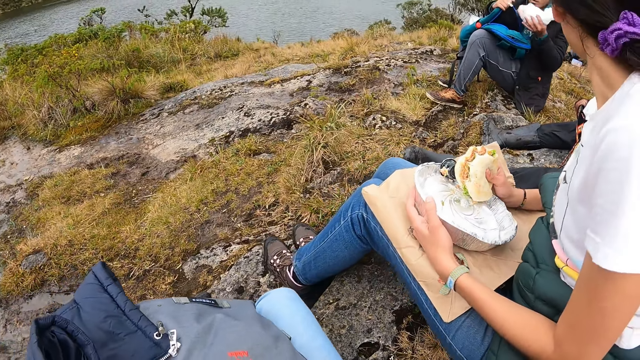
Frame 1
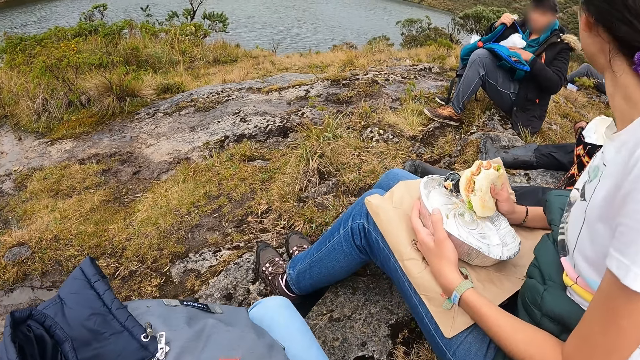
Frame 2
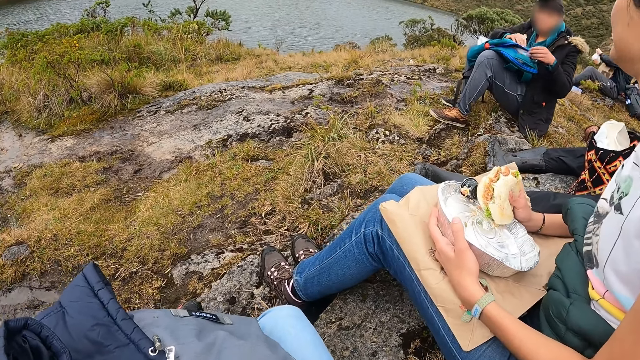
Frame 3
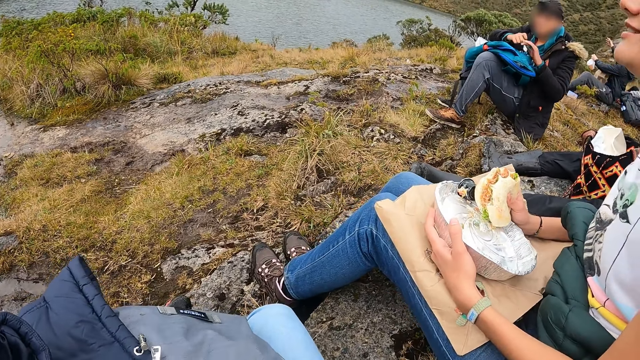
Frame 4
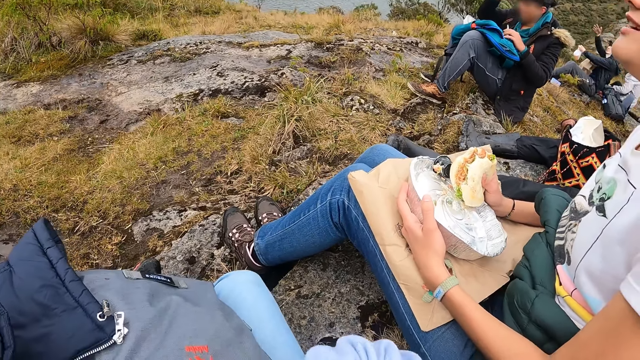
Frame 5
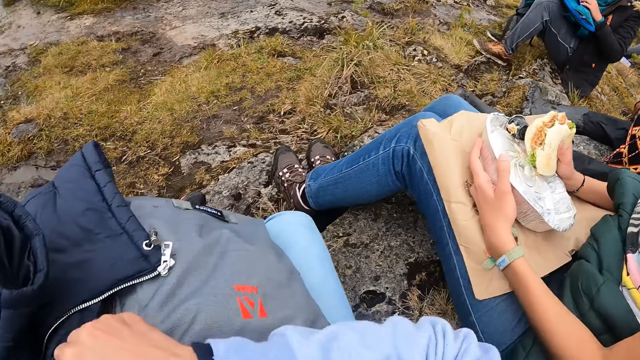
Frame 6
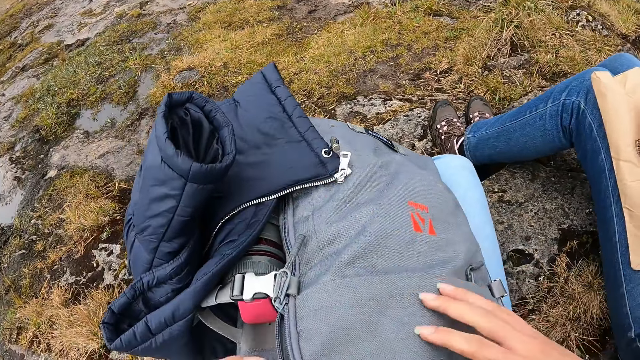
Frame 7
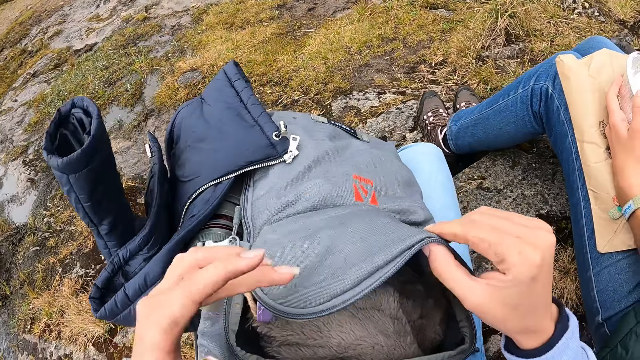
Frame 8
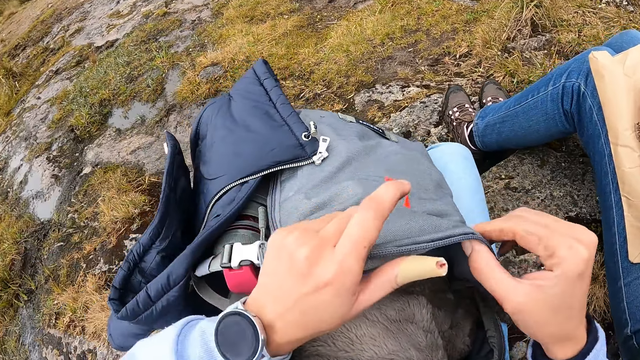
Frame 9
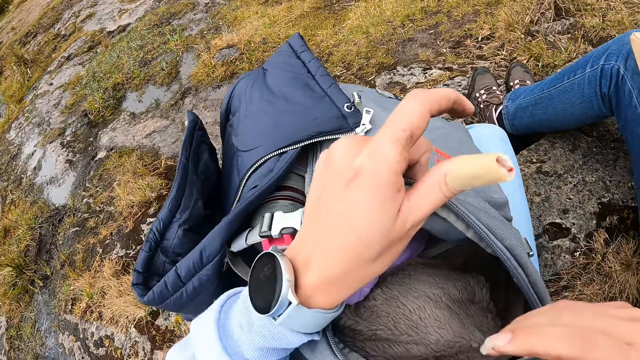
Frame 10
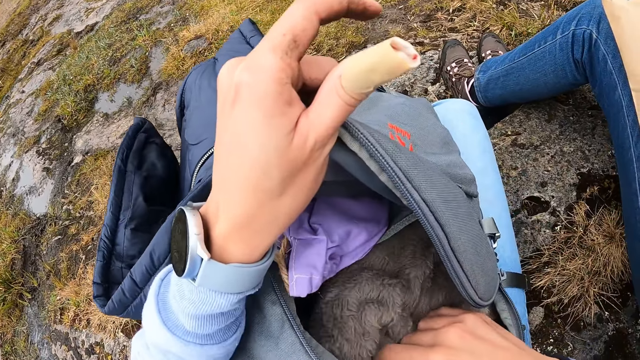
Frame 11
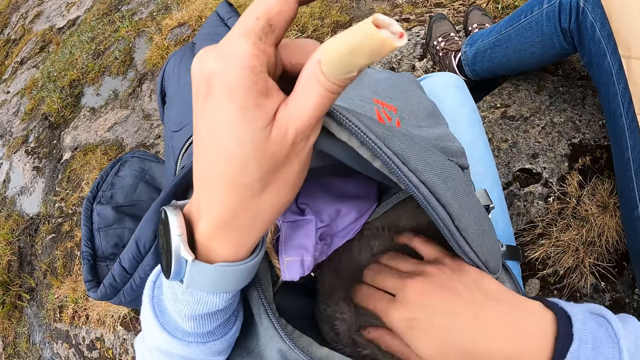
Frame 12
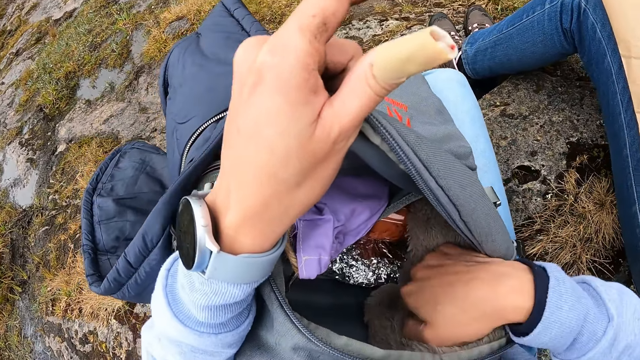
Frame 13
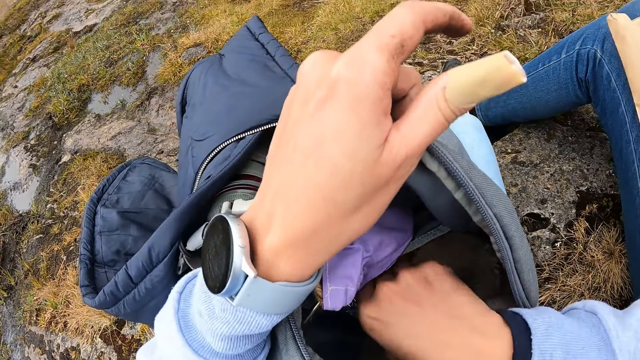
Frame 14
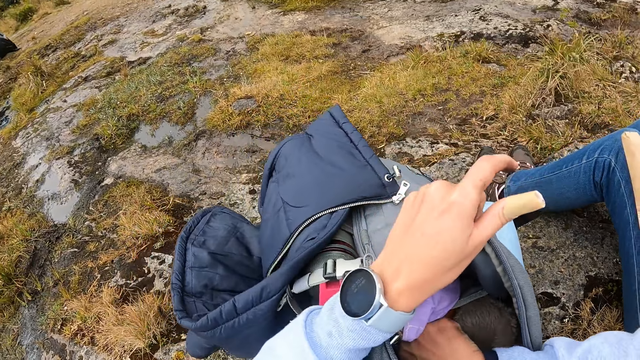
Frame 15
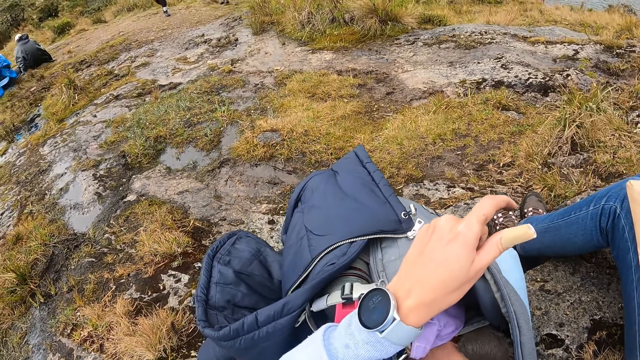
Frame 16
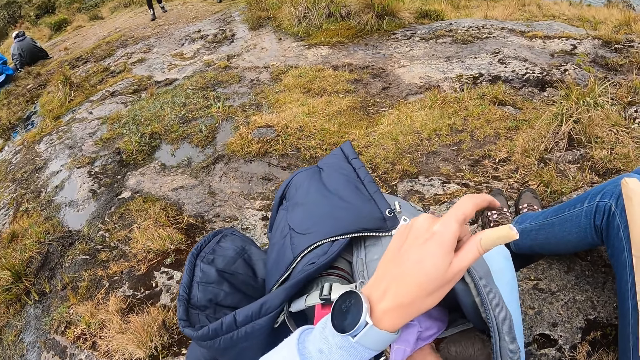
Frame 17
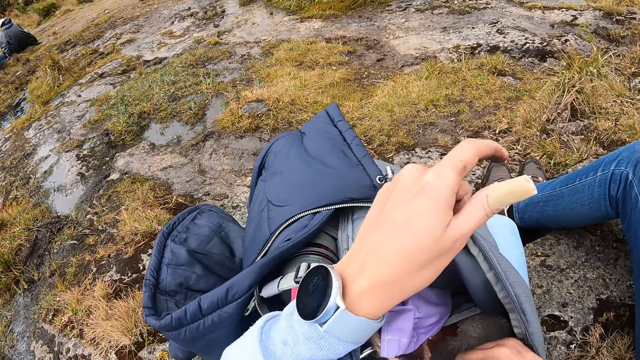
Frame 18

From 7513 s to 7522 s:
The man puts a pack of burger in his left hand in a bag on his lap. The man closes the bag on his lap with his right hand. The man passes a spoon in his right hand to his left hand. The camera wearer opens the bag on his lap with his right hand. He holds the bag on his lap with his left hand. He pushes a jacket in the bag aside with his right hand. He brings out a burger from the bag on his lap with his right hand.

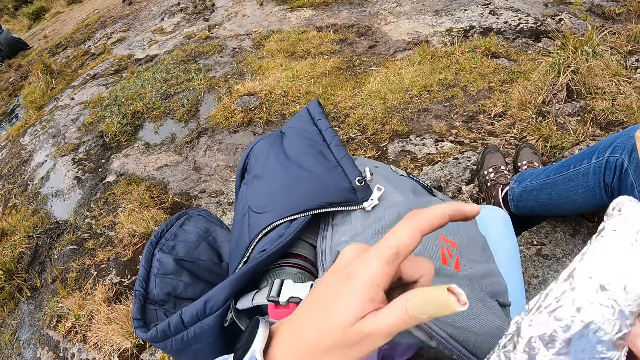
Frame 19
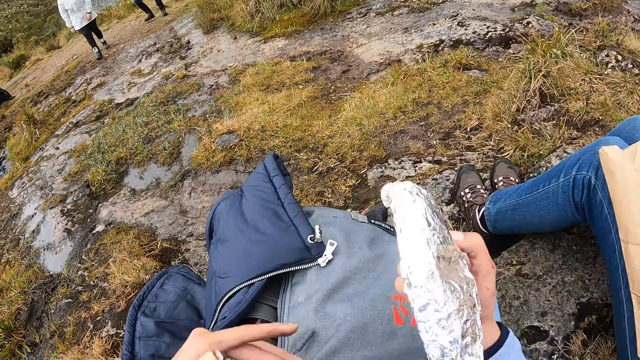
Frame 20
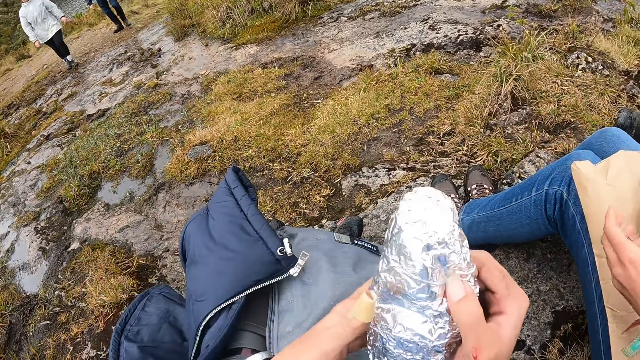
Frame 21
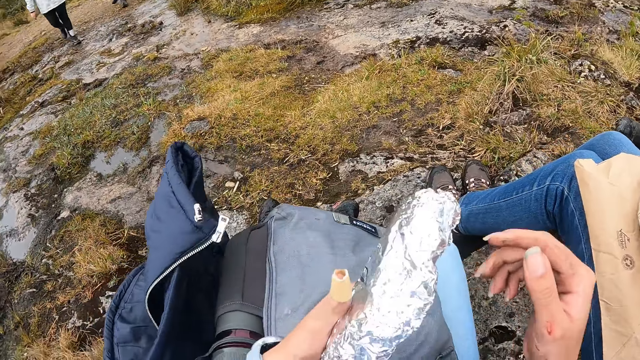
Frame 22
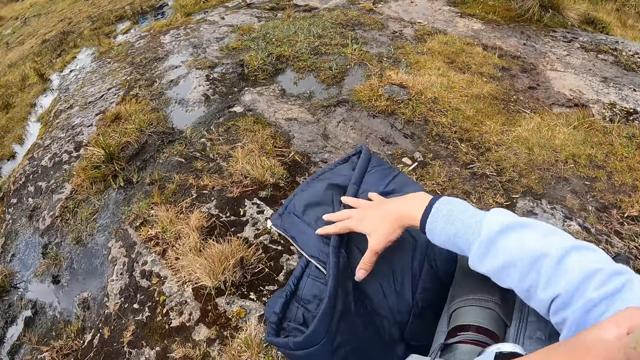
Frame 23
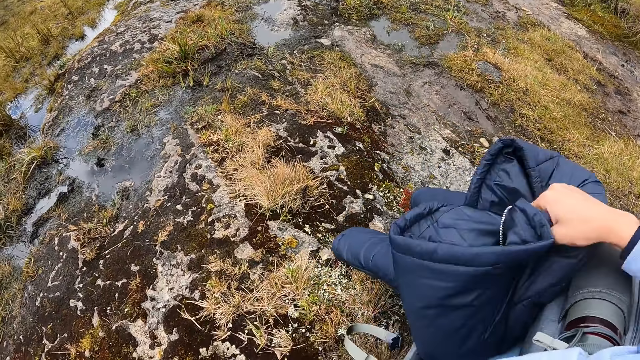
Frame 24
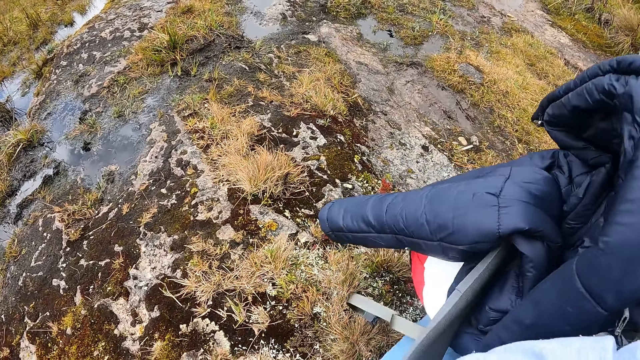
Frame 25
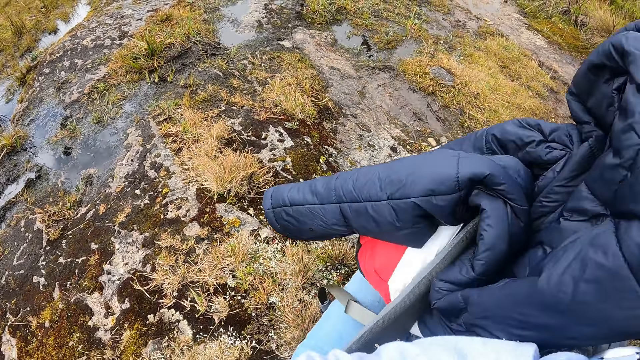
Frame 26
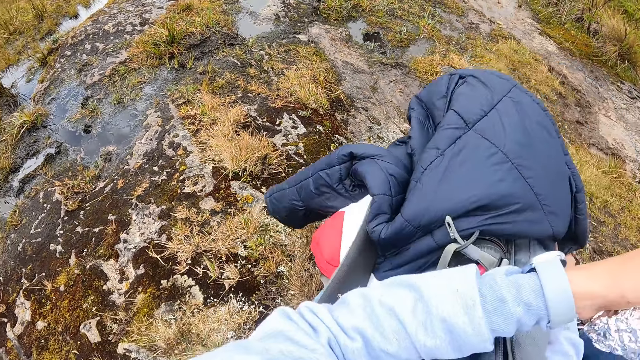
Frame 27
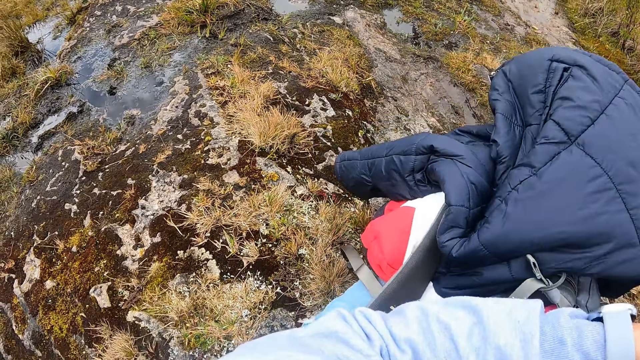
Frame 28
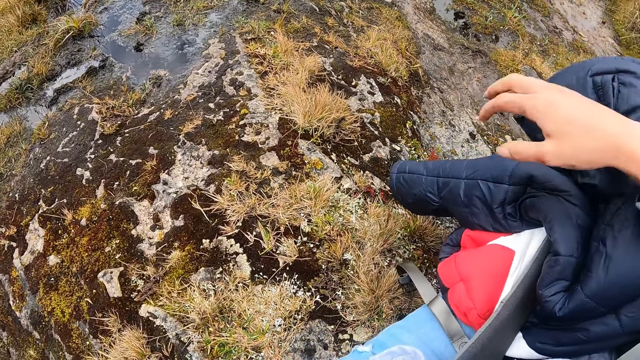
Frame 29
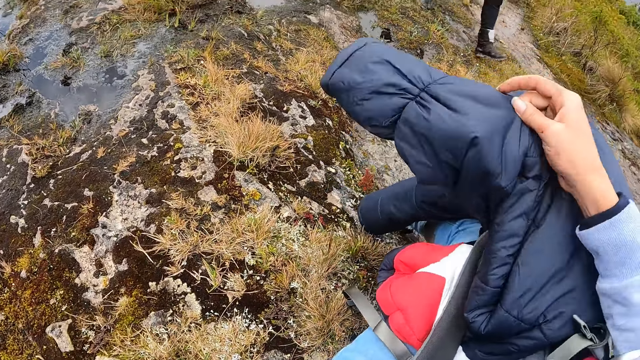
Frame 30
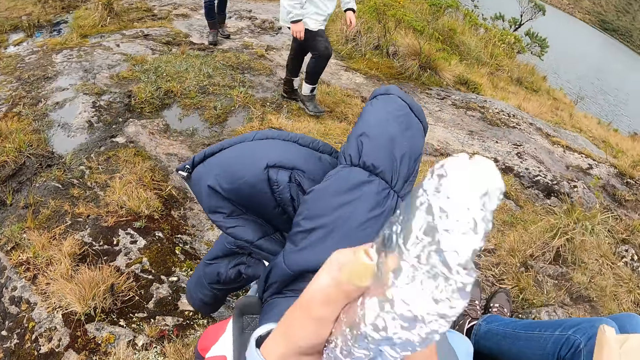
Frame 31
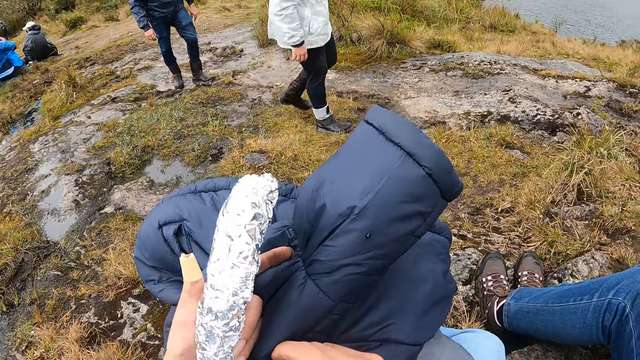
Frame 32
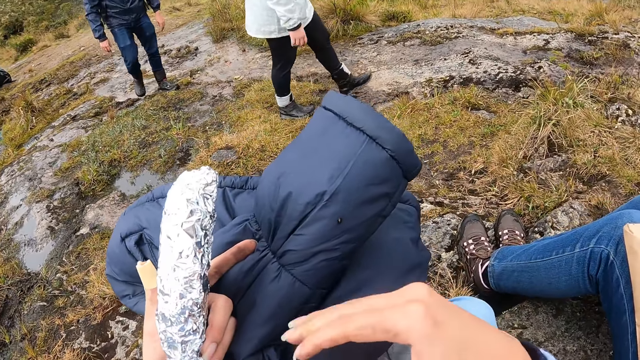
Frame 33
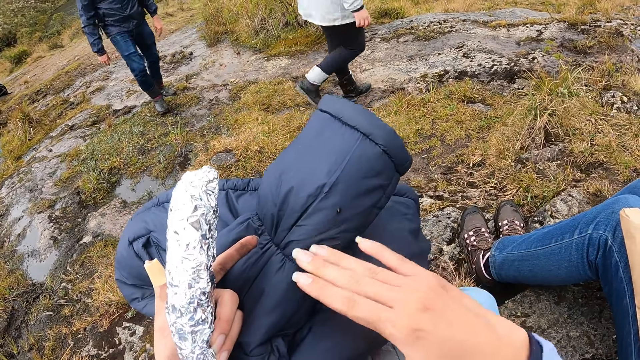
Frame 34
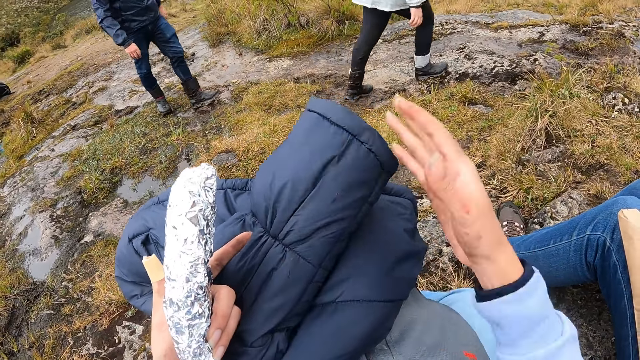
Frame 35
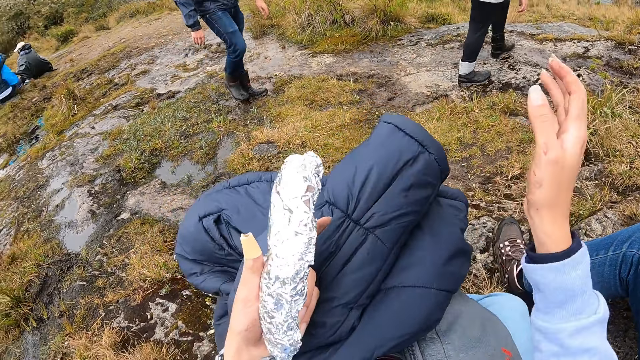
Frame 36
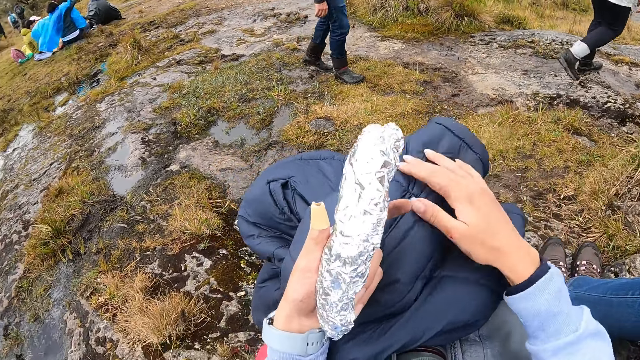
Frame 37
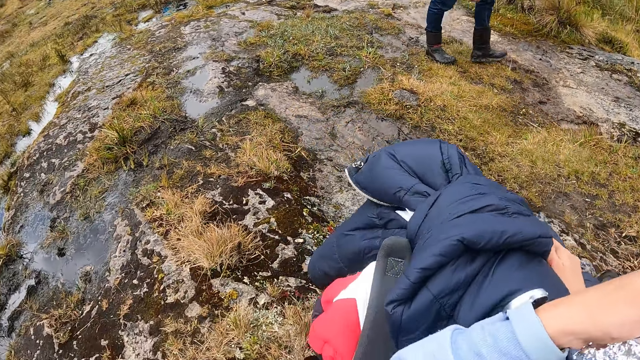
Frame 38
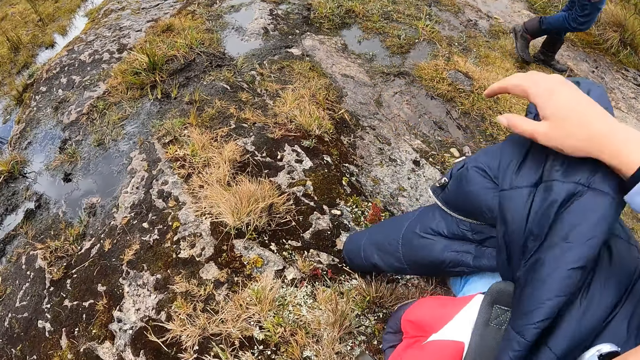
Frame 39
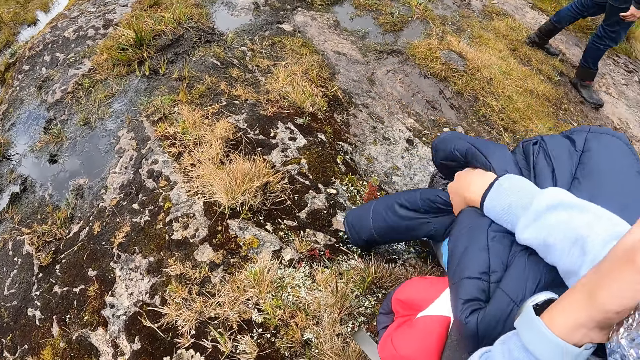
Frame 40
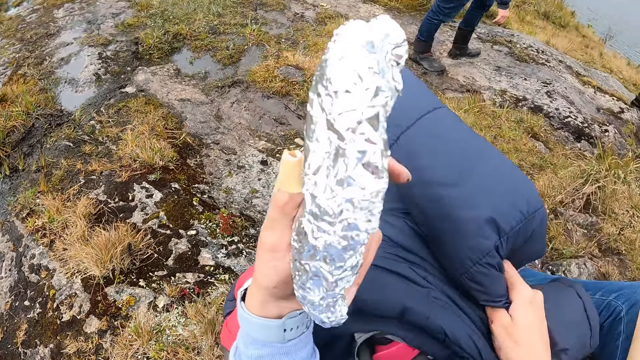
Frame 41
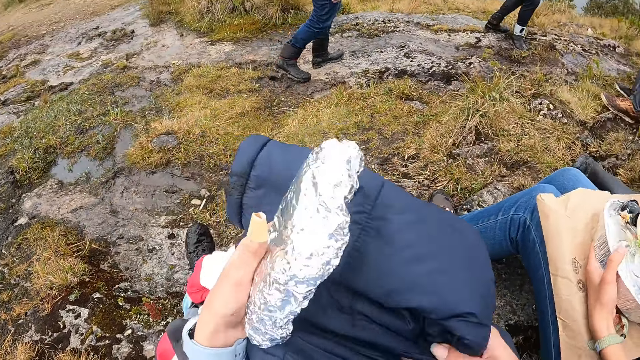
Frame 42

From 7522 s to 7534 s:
The camera wearer passes the burger from their right hand to their left hand. They hold the food in the metallic foil paper with their hands. They pull up the jacket with their right hand. They hold the jacket with their right hand. They place their left hand on the jacket. They dust the jacket with their right hand. They place their right hand on the jacket. They hold the jacket with their right hand. They pull up the jacket with their right hand.
